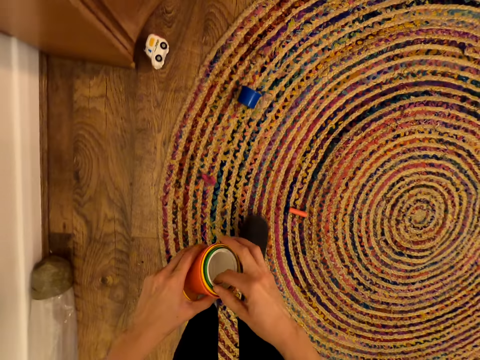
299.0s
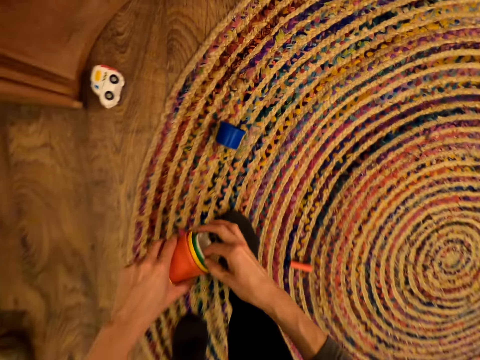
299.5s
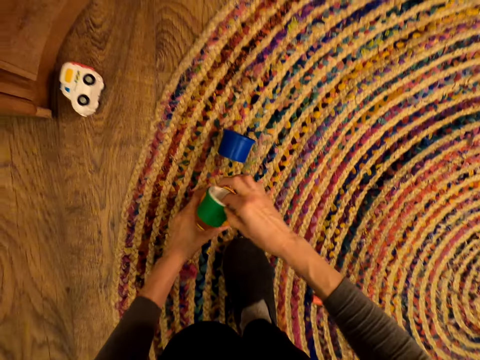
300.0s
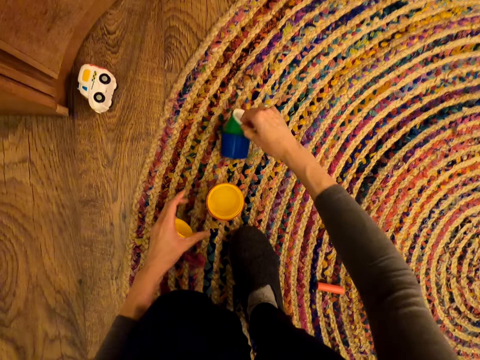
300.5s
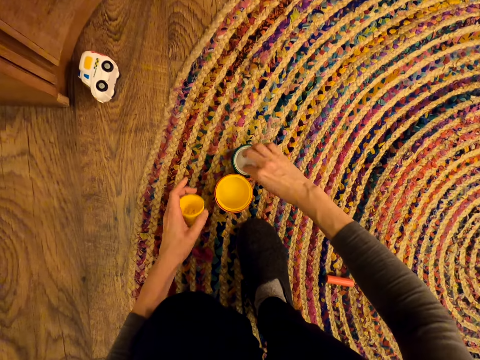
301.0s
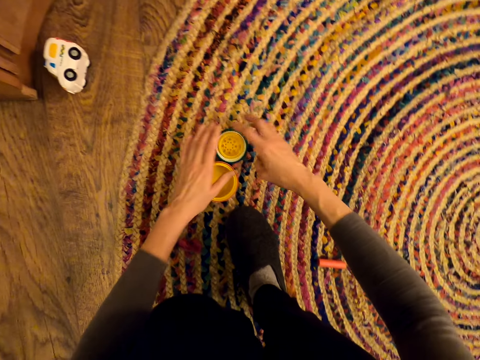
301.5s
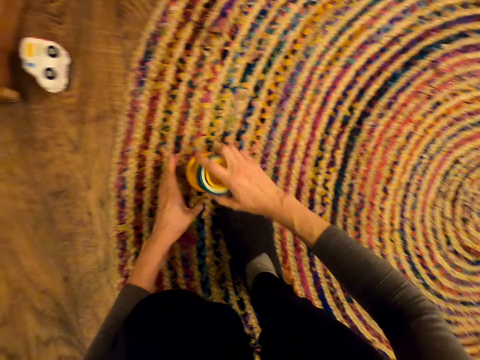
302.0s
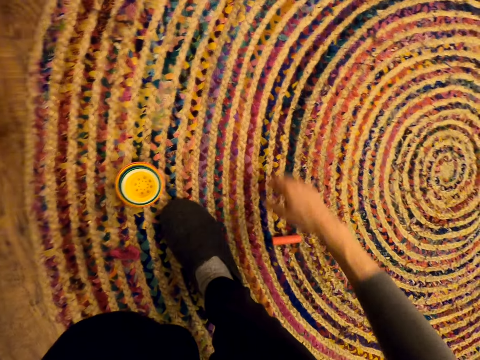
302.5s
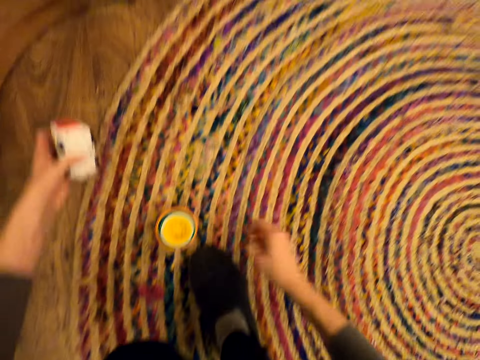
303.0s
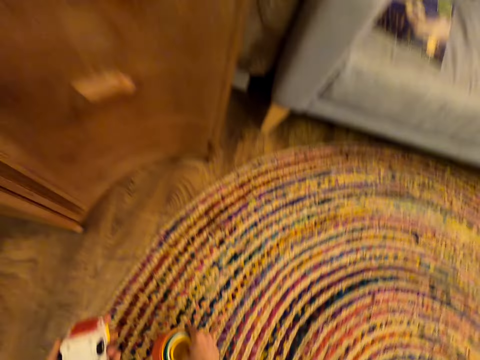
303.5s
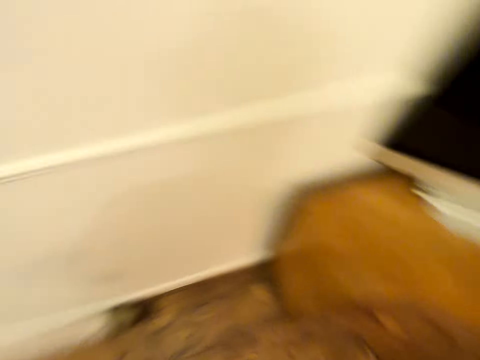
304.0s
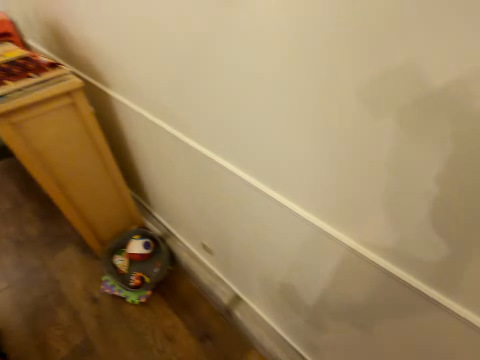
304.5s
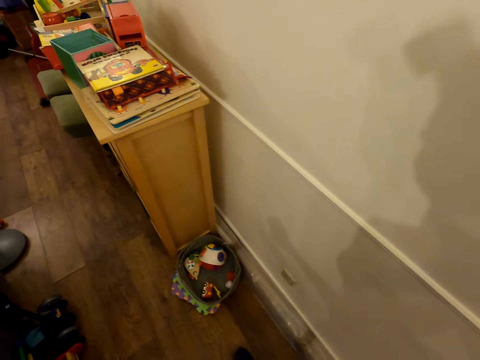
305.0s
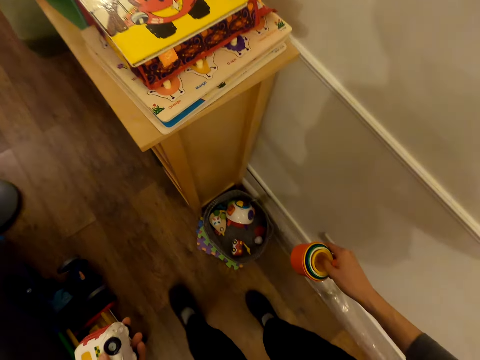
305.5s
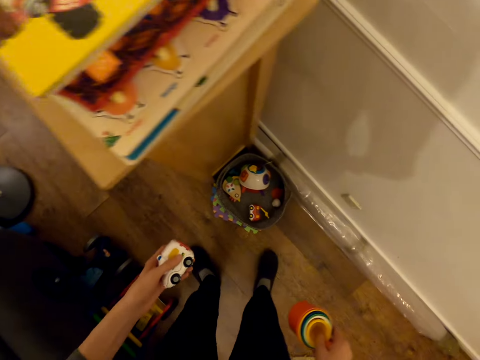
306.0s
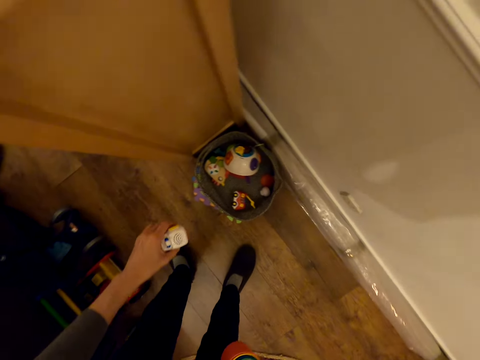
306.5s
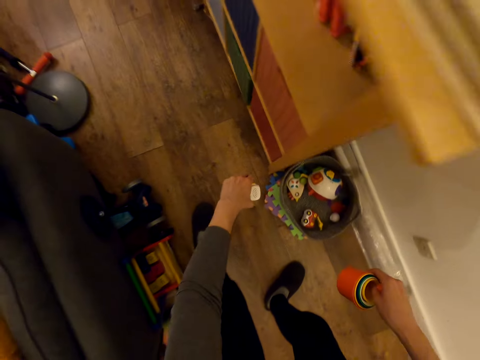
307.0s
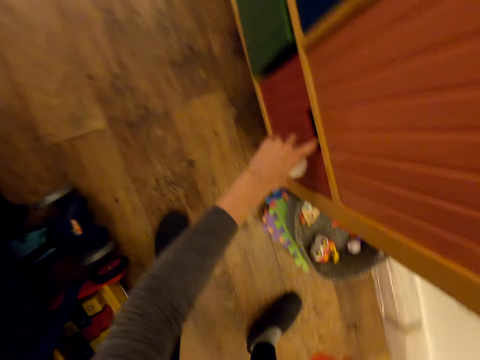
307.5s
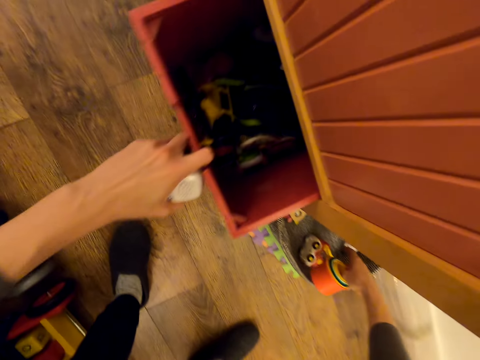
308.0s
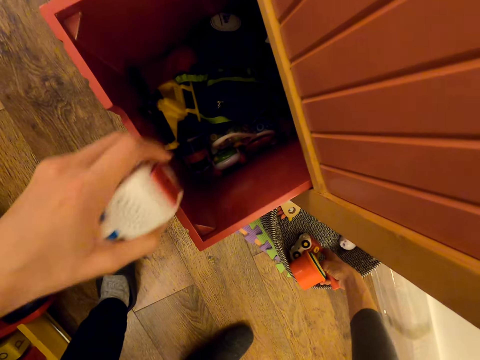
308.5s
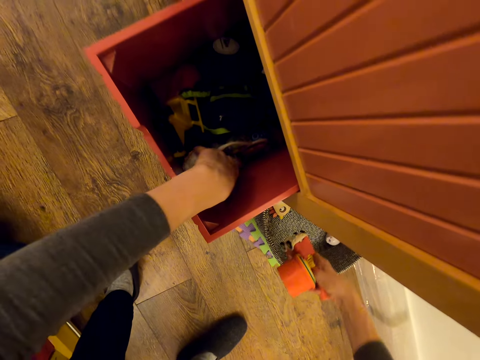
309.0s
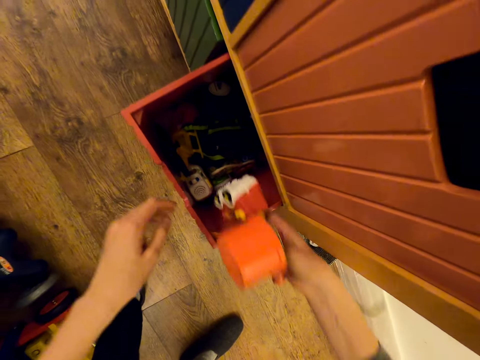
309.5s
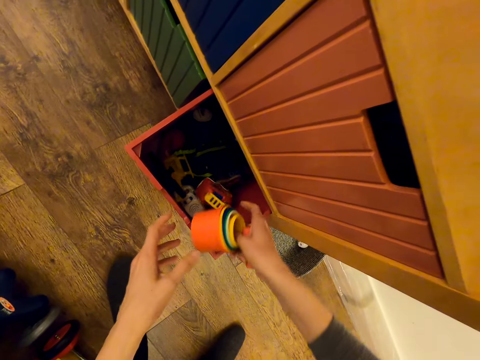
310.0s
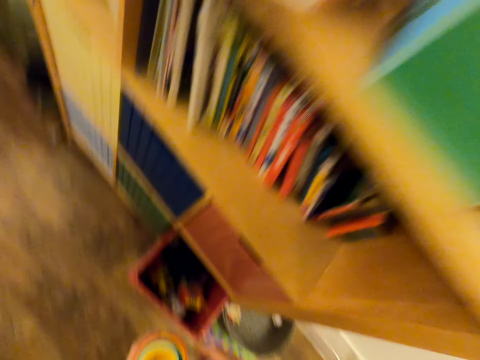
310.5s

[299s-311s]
The camera wearer puts plastic tins on the mat. They remove some tins from other tins. They arrange the containers on the floor. They put plastic tins in another plastic tin. They put a plastic tin in other plastic tins. They pick up the plastic tins and put the plastic tins in other plastic tins. They pick the plastic. They pick up a toy. They put the plastic in the container. They walk towards the shelf. They open a drawer. They put the toy in the drawer.

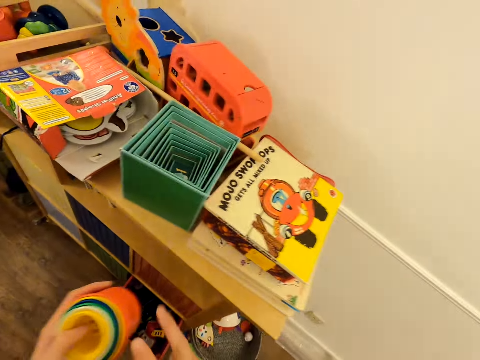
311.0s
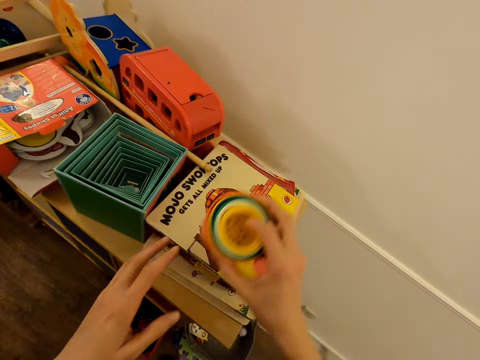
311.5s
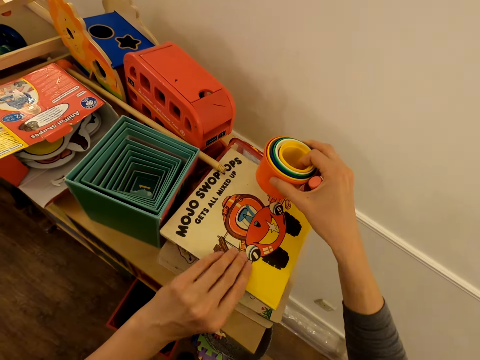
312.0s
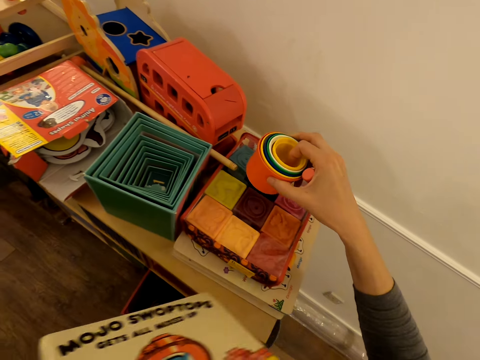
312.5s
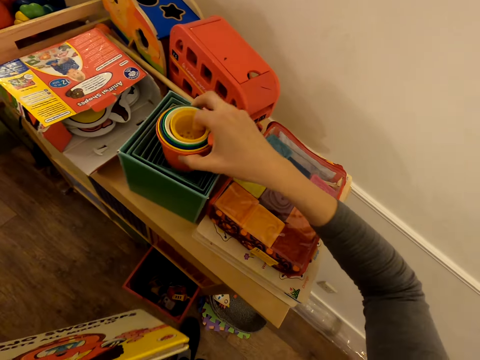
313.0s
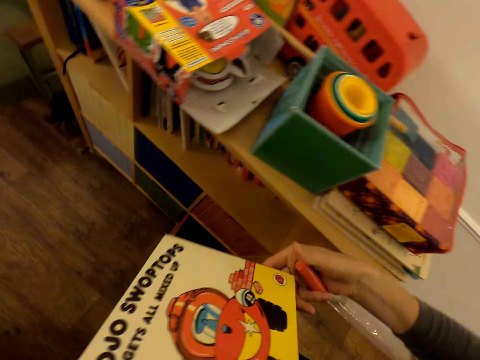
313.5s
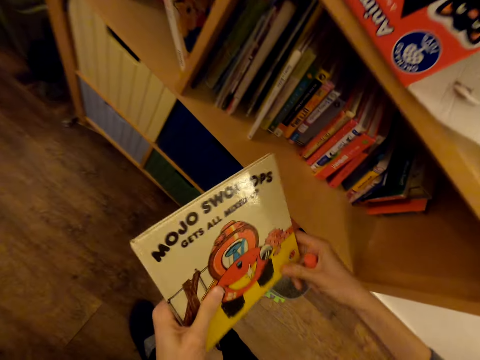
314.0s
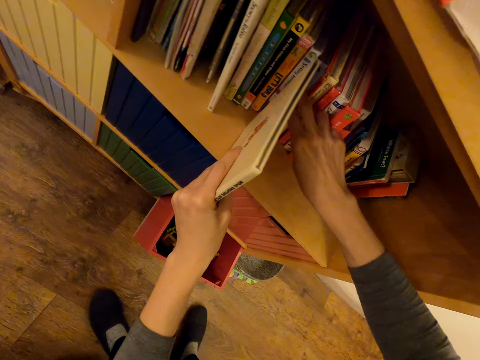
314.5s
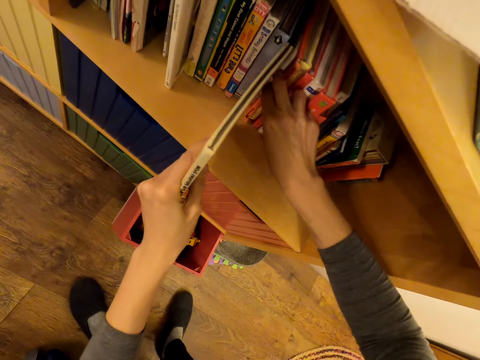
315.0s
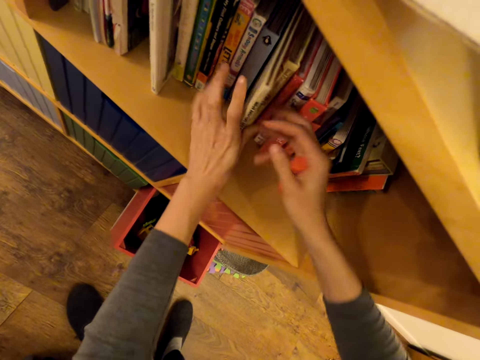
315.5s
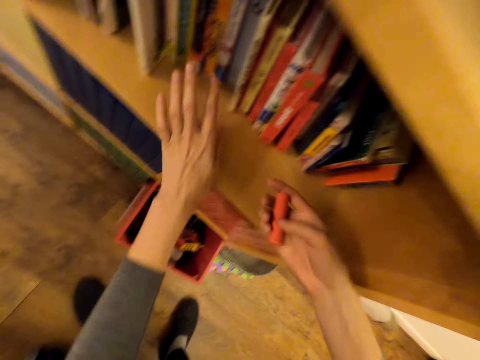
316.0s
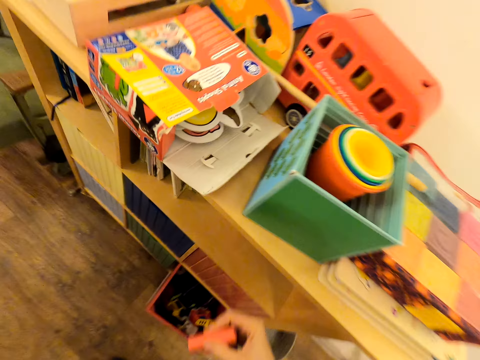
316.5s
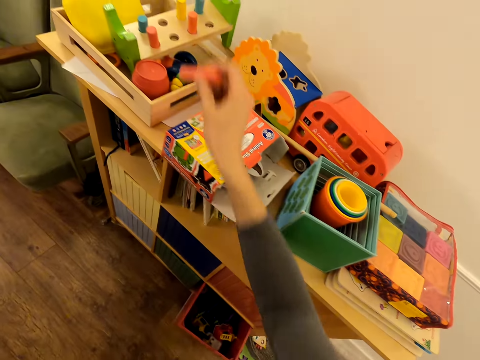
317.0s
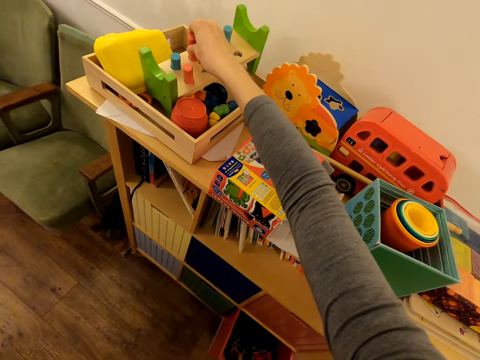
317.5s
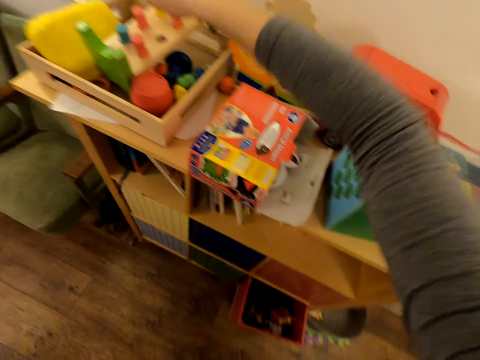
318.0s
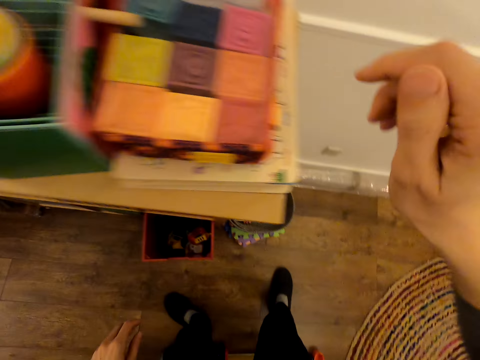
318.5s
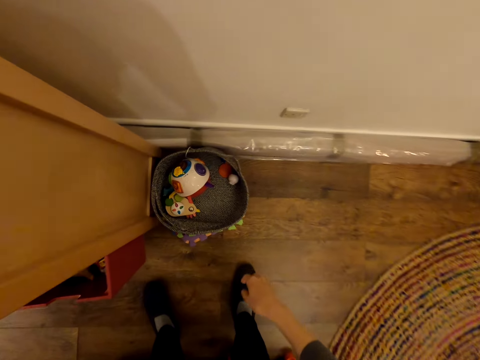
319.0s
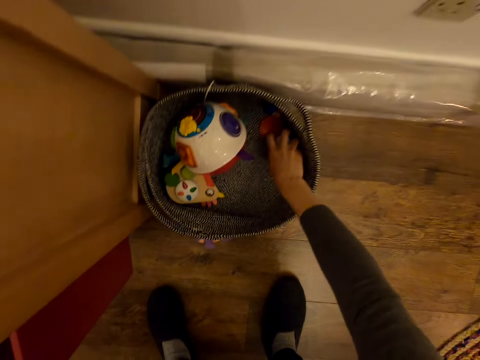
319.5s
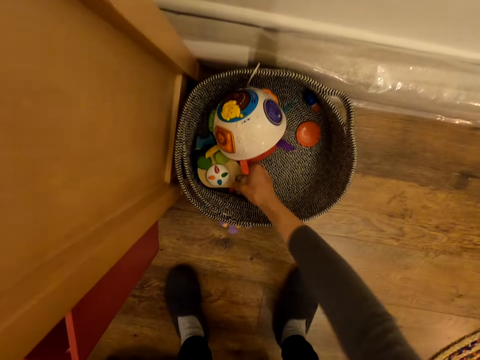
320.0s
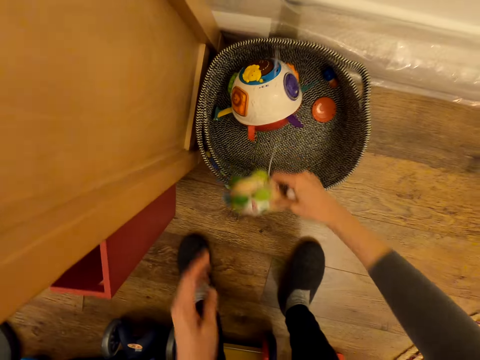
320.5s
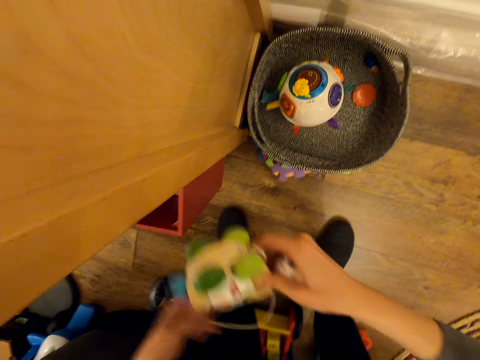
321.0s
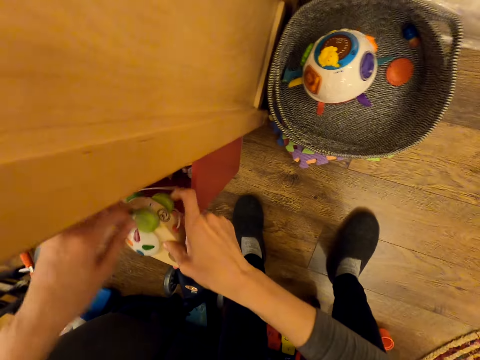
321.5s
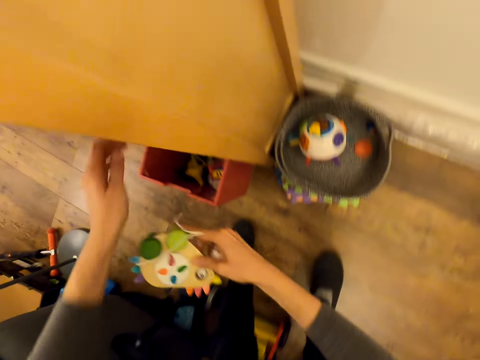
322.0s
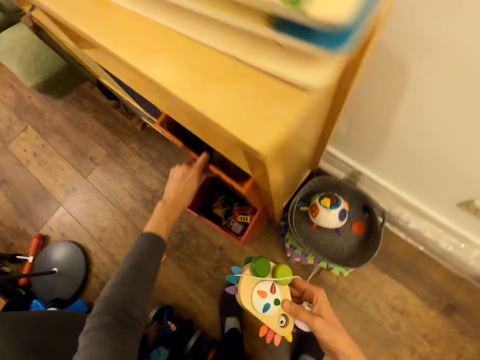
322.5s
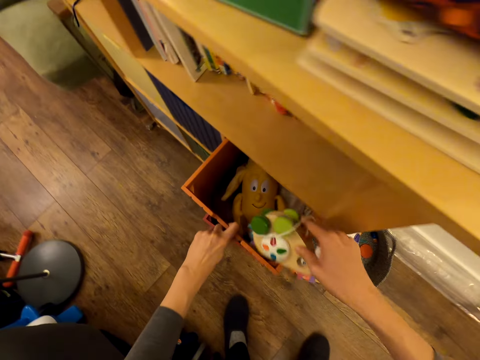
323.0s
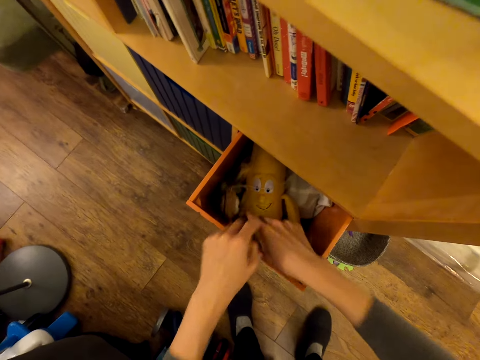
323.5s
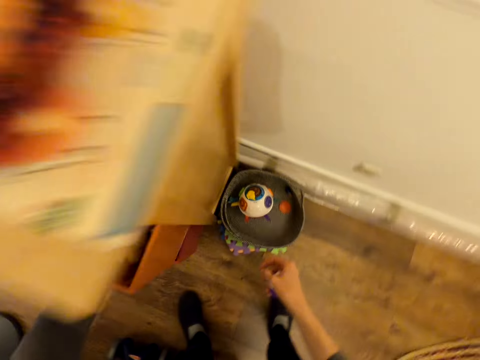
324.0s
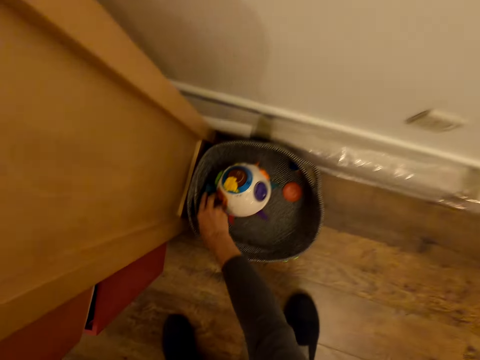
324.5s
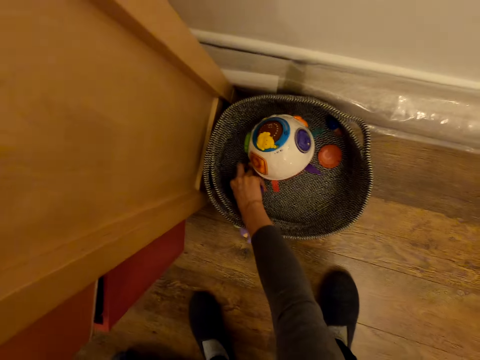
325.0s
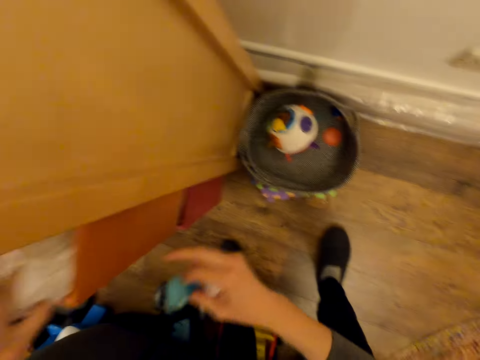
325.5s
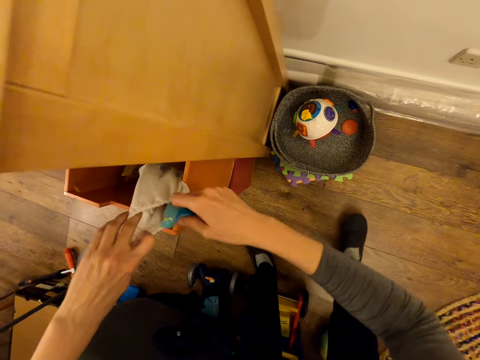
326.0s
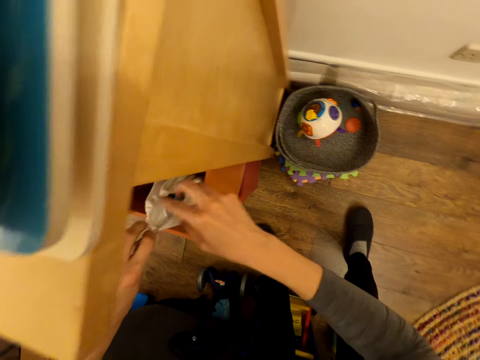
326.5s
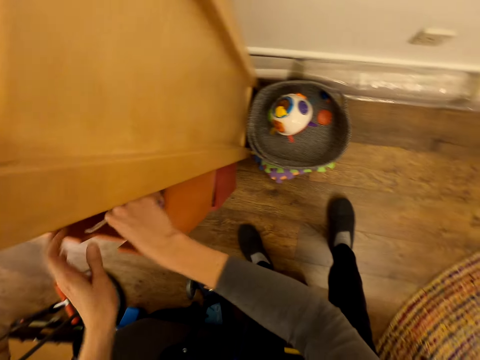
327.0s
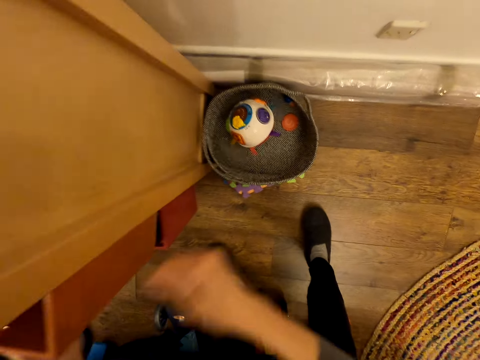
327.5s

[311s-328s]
The camera wearer holds the container with the other hand. They pick up a book and hold the book. They put plastic tins in a box. They place the book in between other books on the shelf. They hold the plastic. They put something in the toy bed. They put the plastic on the wooden box. They pick up toys. They open a drawer and put the toys in the drawer. They pick a toy and put the toy in a bag.
